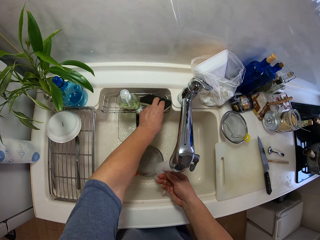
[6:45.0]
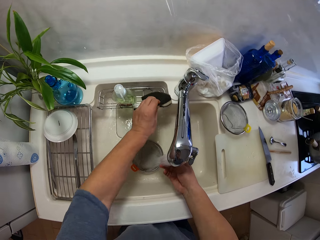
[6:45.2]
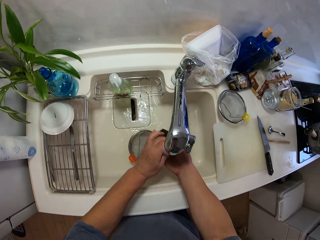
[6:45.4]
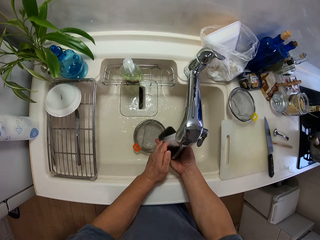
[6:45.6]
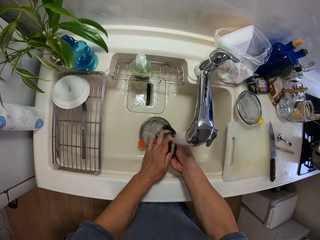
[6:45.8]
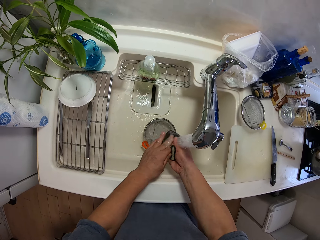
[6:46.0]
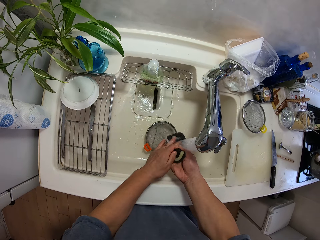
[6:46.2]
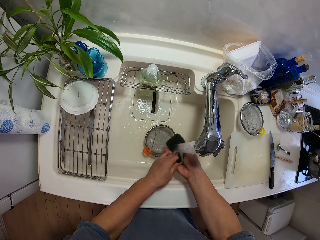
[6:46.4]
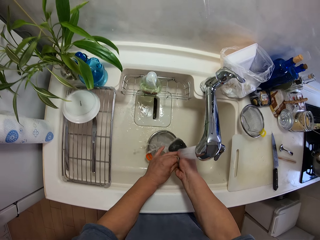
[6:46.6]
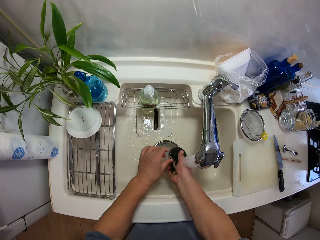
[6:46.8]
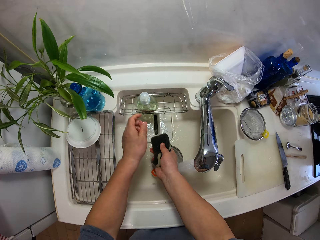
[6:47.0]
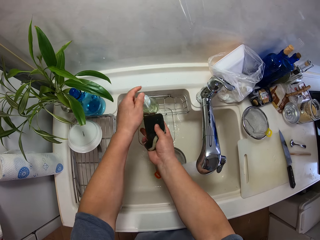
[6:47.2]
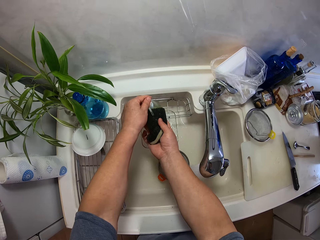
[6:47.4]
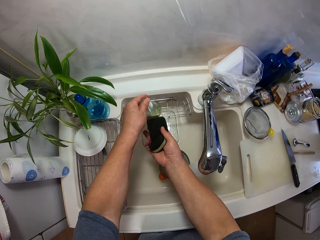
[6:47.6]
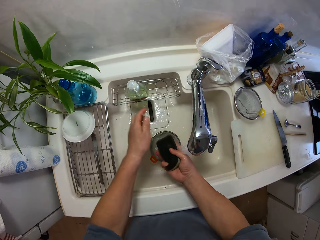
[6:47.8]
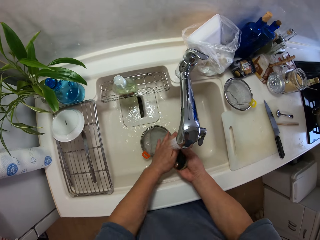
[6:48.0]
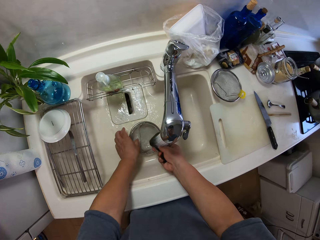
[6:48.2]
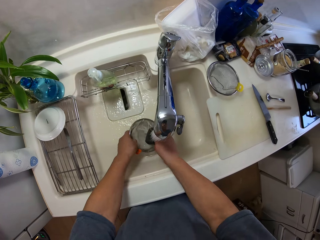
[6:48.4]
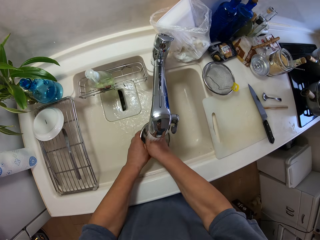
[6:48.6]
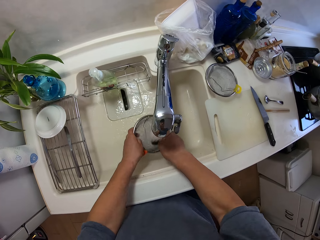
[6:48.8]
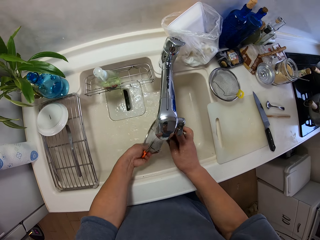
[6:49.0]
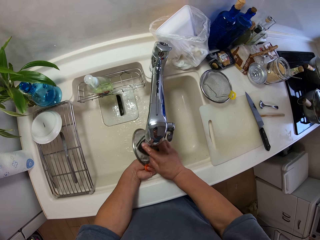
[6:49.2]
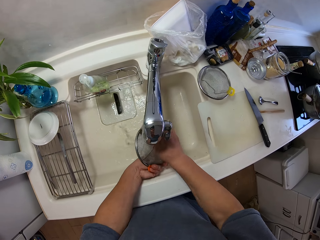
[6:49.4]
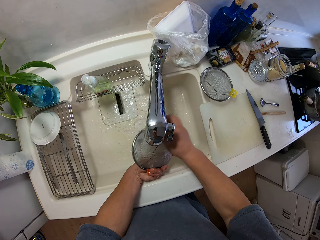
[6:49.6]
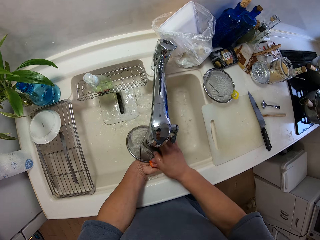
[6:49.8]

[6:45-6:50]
The camera wearer picks up a dish sponge or foam in the sink rack. He washes the dish sponge in the sink. He washes his hands with the foam. He applies liquid soap to the foam. He washes the dish sponge in the sink. He picks up a sieve in the sink and washes the sieve in the sink with the dish sponge.

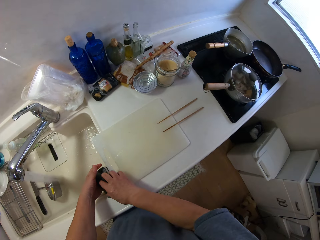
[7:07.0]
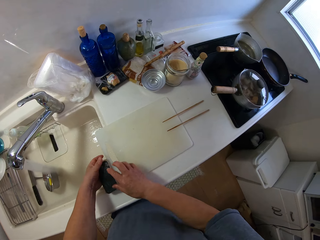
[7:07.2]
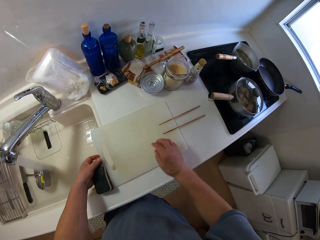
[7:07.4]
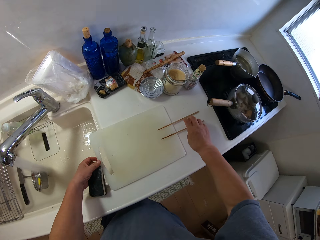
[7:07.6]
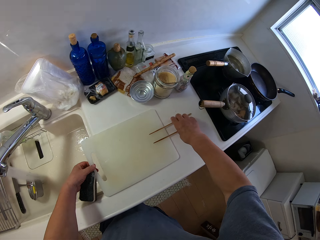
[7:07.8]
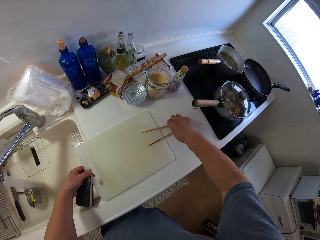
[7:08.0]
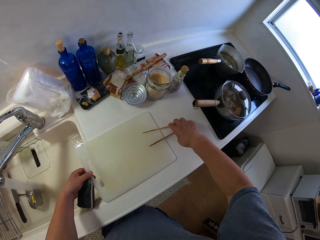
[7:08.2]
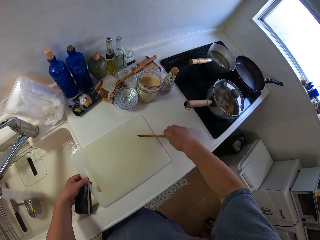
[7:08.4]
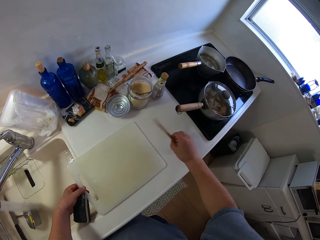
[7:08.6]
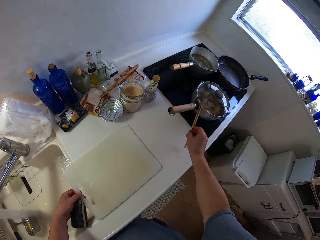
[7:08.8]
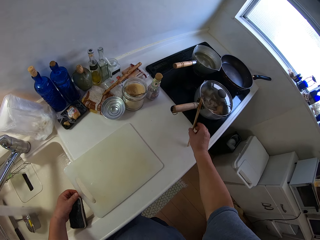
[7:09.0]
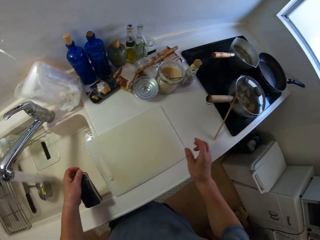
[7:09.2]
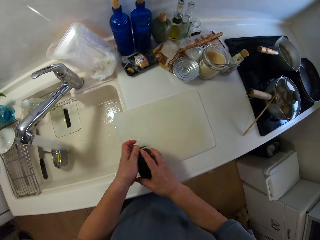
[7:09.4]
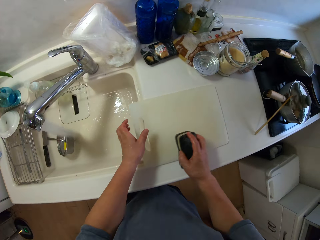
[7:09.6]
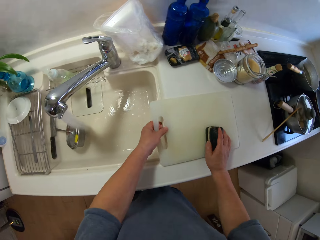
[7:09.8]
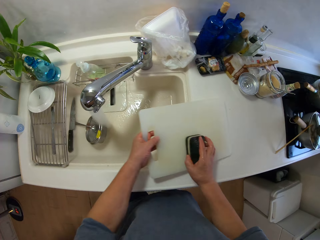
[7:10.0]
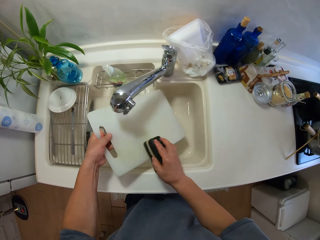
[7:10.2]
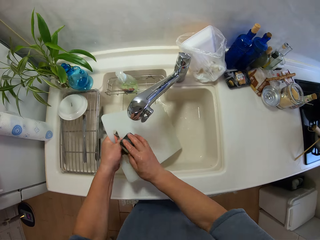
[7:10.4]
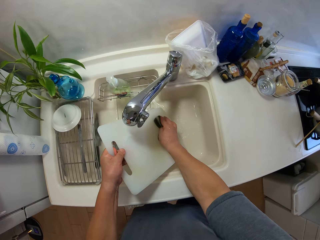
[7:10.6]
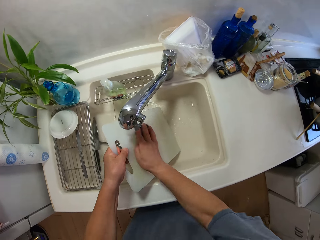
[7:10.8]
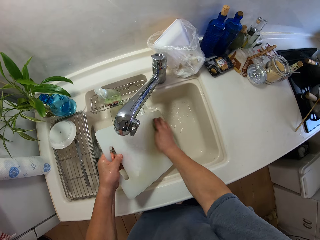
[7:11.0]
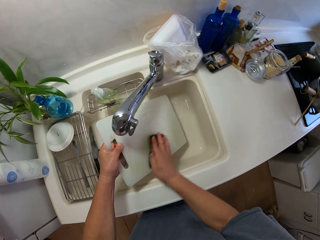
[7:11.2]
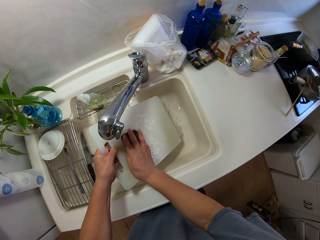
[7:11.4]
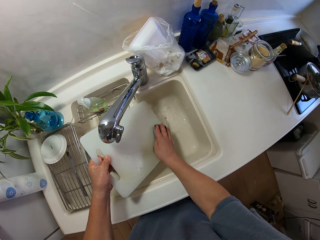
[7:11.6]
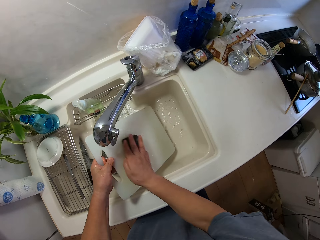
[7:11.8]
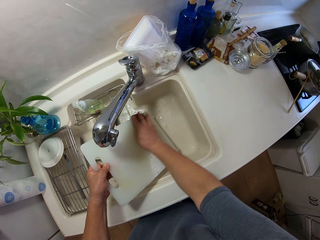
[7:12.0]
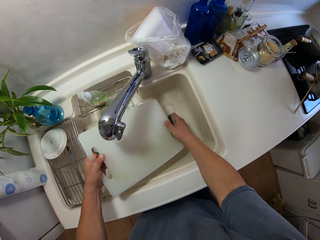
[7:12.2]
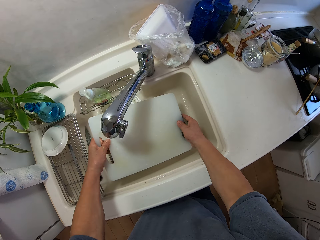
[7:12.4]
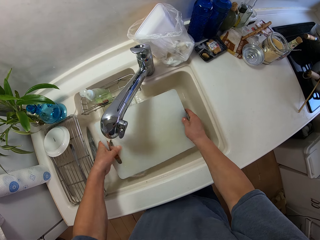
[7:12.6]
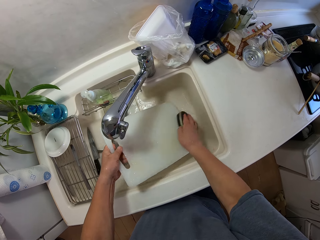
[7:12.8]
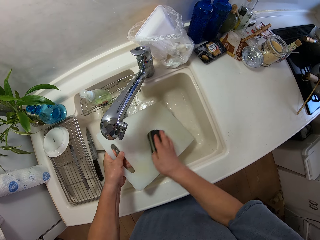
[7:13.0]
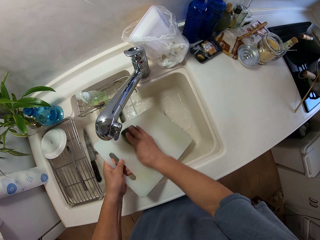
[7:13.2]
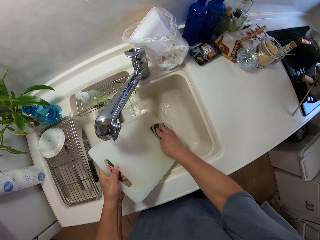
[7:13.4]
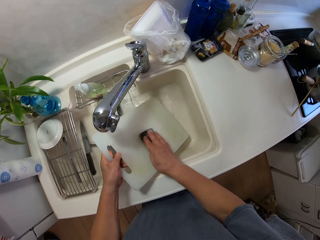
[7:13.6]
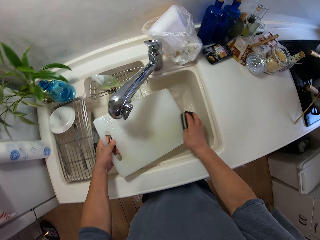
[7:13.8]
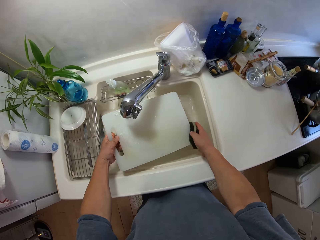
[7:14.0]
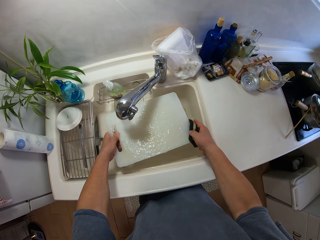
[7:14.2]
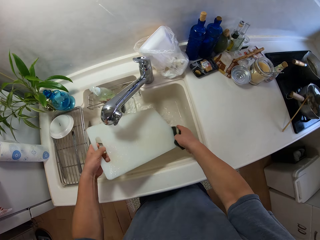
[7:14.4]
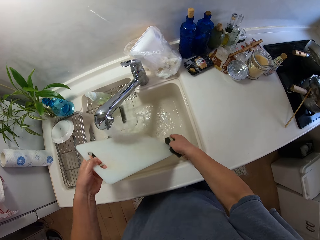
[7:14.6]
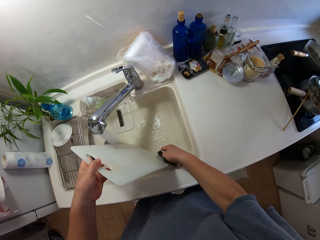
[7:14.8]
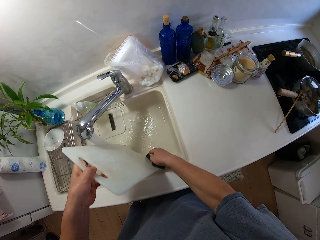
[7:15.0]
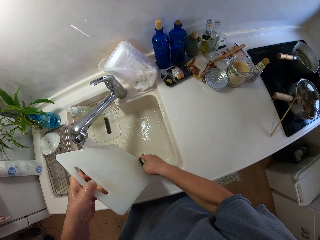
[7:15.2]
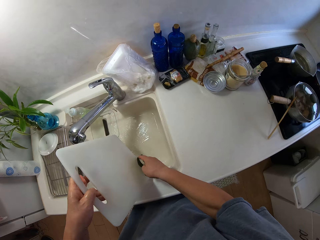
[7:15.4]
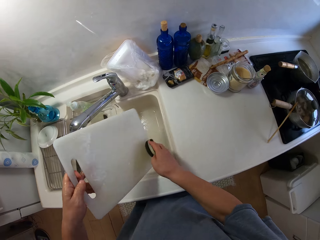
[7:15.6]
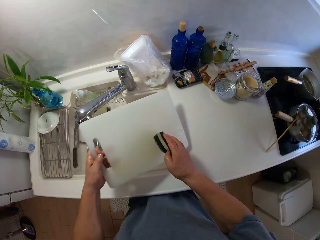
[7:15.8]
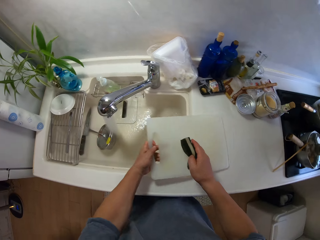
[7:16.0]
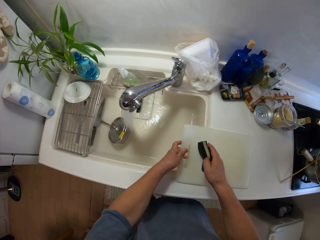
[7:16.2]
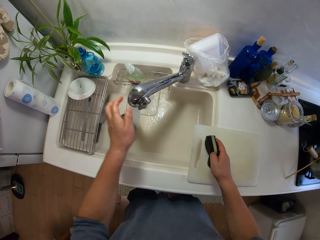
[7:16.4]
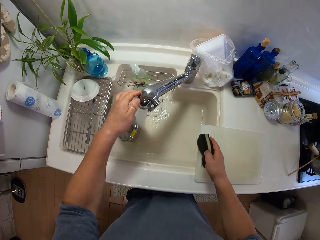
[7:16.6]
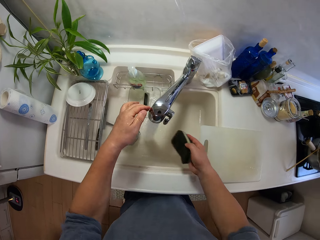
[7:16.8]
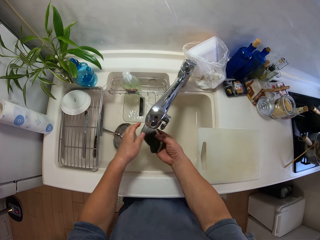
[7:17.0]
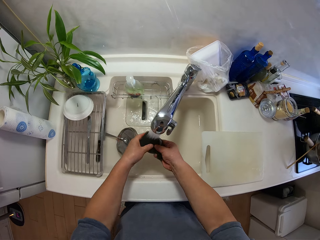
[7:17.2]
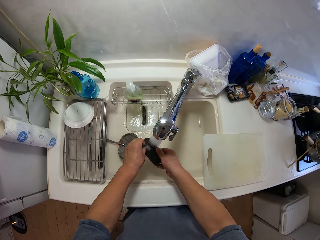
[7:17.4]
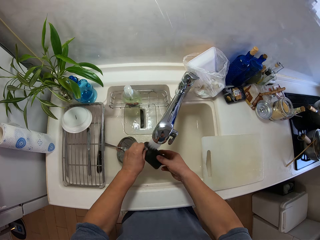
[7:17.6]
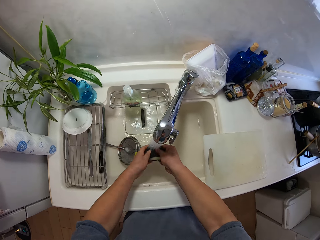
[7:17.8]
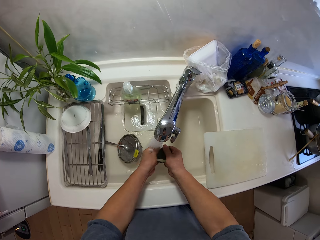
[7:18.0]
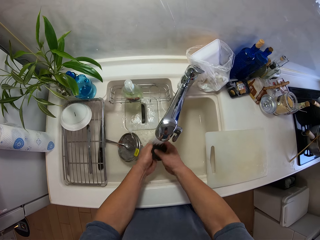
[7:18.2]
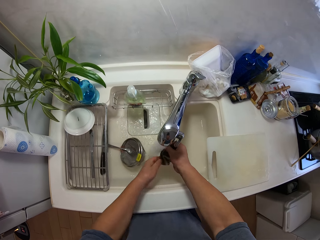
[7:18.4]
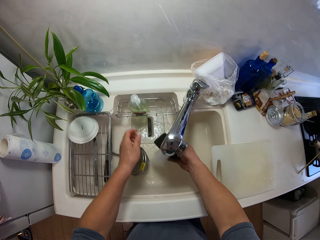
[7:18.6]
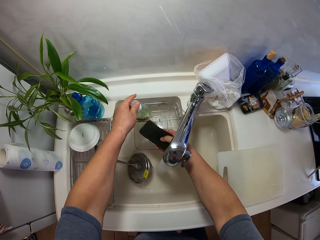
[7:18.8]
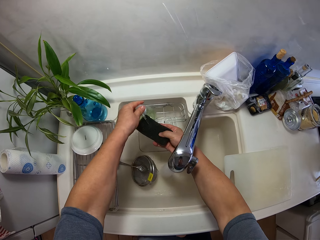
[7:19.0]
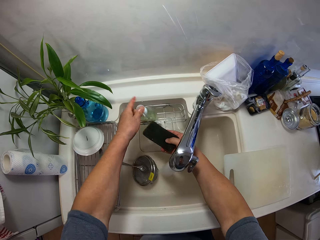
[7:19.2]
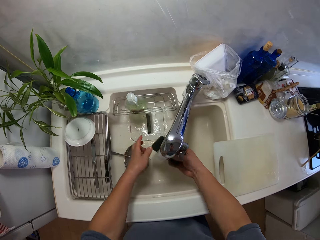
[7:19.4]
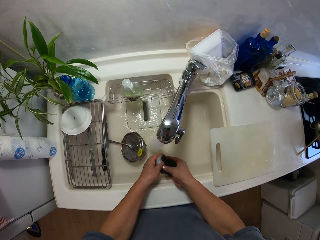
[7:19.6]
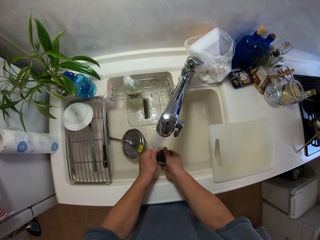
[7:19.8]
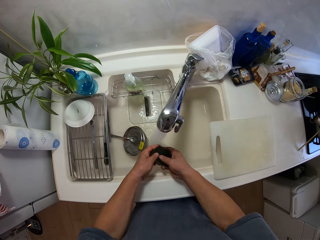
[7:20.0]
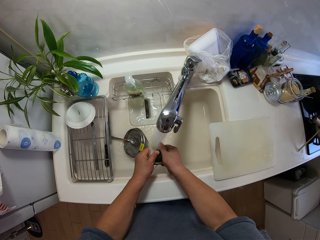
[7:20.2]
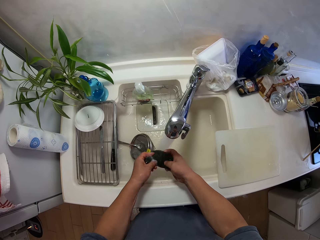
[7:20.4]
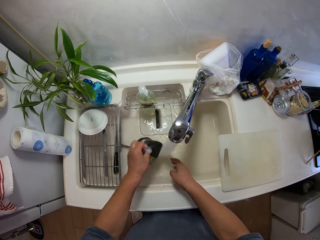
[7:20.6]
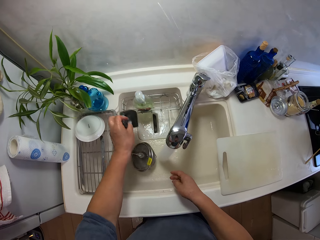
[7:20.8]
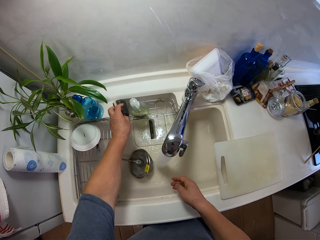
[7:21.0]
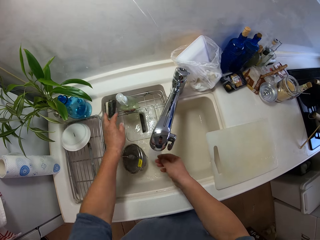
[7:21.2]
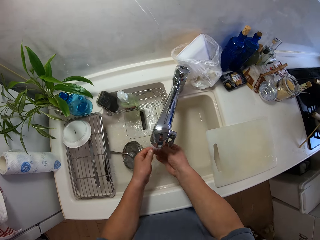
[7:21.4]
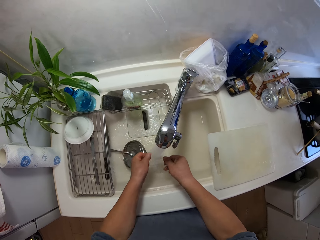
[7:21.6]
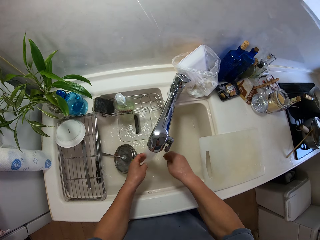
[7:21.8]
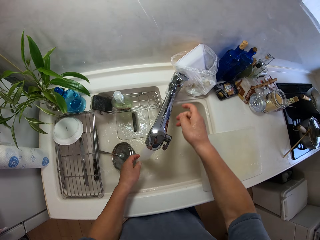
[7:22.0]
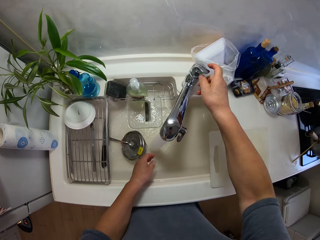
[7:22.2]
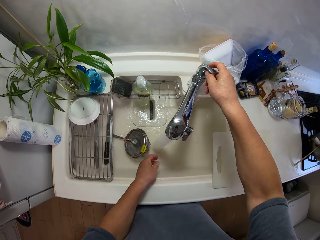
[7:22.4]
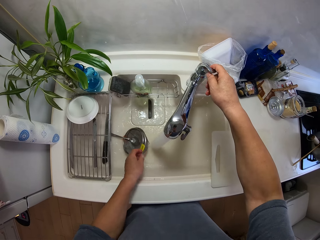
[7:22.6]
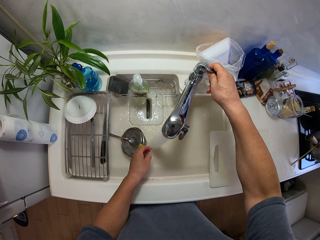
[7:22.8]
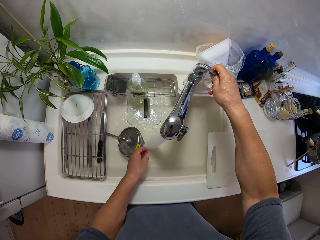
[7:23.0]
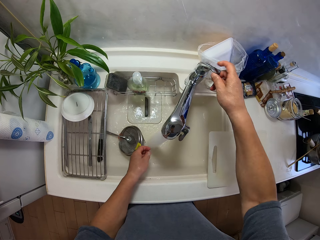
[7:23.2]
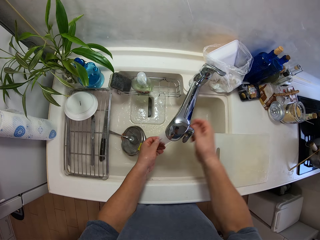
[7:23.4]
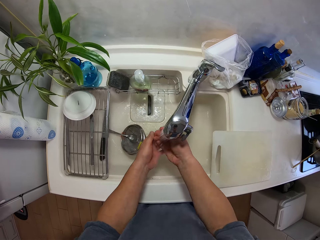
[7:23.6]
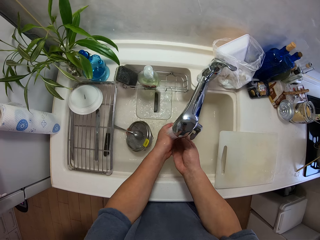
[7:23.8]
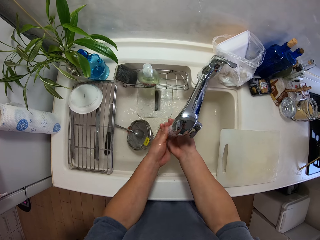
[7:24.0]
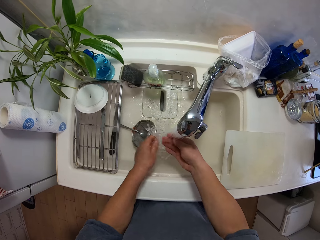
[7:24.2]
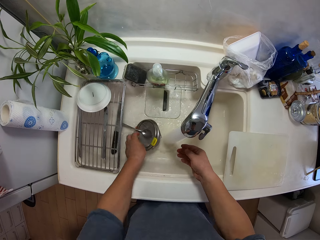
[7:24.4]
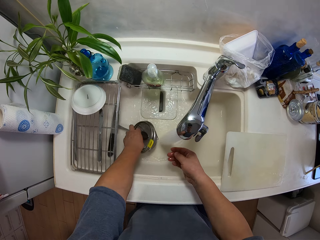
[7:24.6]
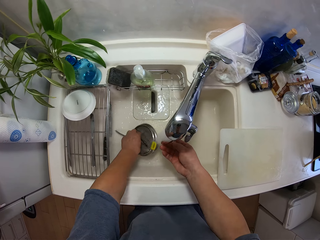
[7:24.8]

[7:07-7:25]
The camera wearer holds a dish sponge or foam with the other hand. He picks up the chopsticks from the slab and leans the chopsticks on the cooking pot. He holds the dish sponge with the other hand. He picks up the chopping board from the slab and washes the chopping board in the sink with the dish sponge. He rinses the chopping board in the sink, washes the chopping board in the sink with the dish sponge, rinses the chopping board in the sink, and shakes the chopping board in the sink. He puts the chopping board on the countertop and moves the faucet sideways. He washes the dish sponge in the sink. He applies liquid soap to the foam. He washes the dish sponge in the sink. He squeezes the foam with his hands in the sink. He puts the dish sponge in the sink rack. He washes his hands in the sink. He adjusts the water flow in the faucet. He washes his hands in the sink.
